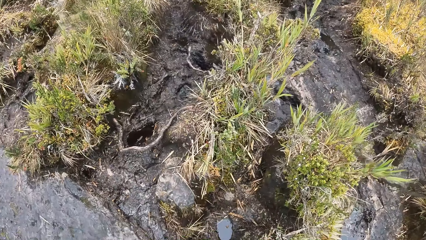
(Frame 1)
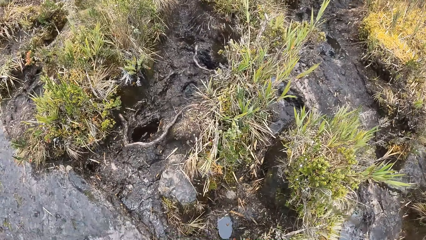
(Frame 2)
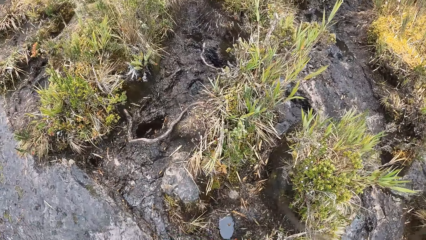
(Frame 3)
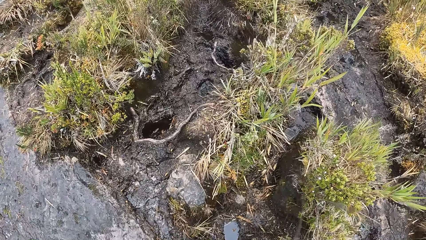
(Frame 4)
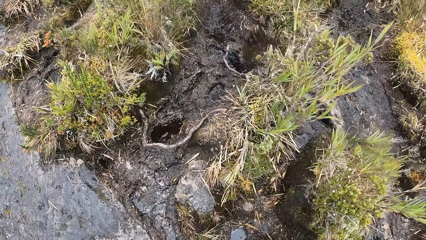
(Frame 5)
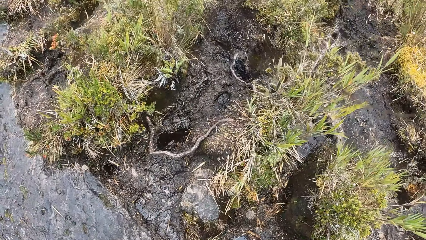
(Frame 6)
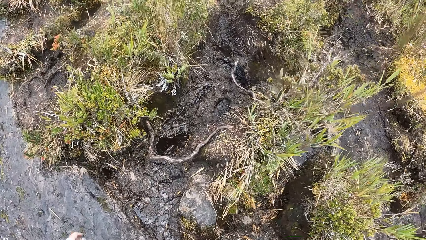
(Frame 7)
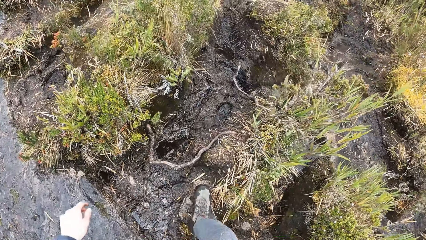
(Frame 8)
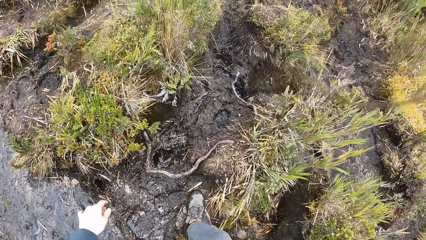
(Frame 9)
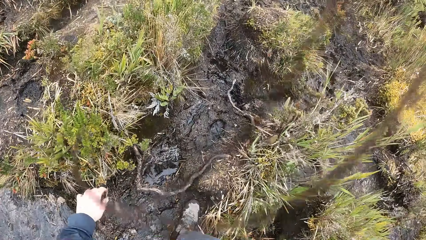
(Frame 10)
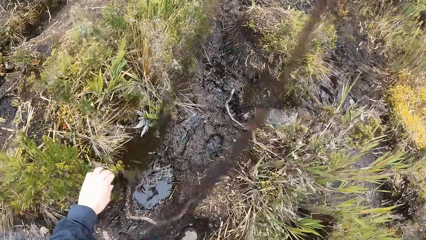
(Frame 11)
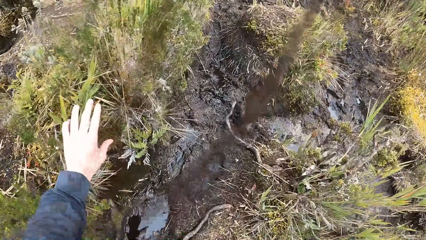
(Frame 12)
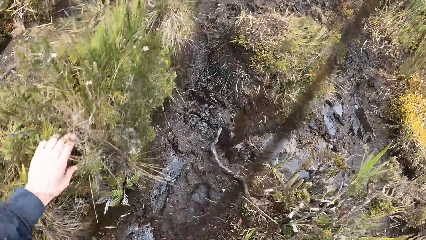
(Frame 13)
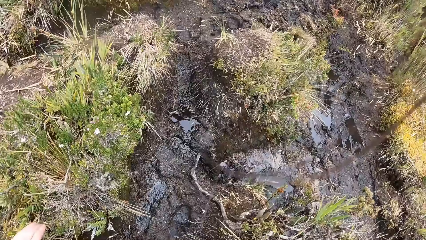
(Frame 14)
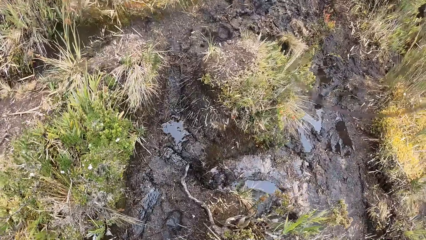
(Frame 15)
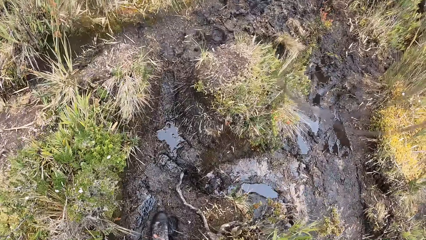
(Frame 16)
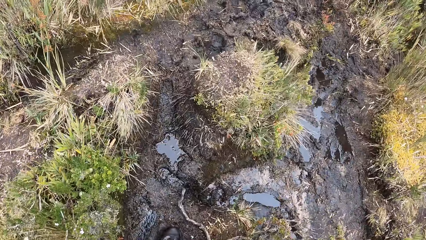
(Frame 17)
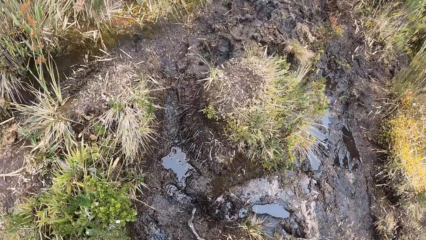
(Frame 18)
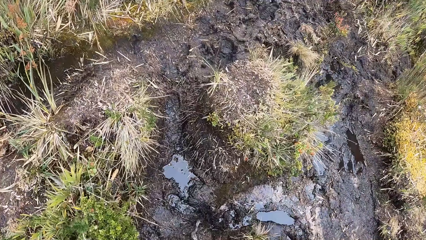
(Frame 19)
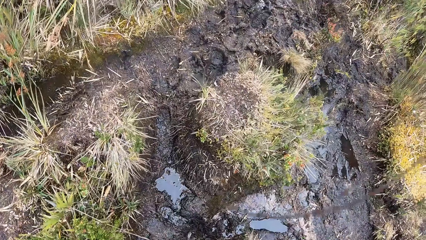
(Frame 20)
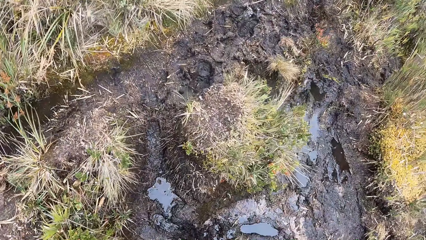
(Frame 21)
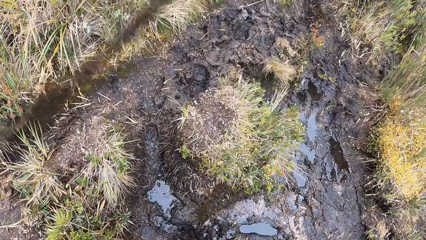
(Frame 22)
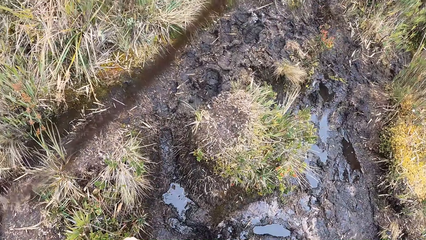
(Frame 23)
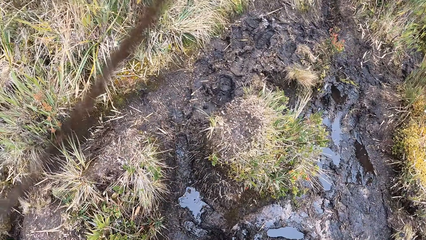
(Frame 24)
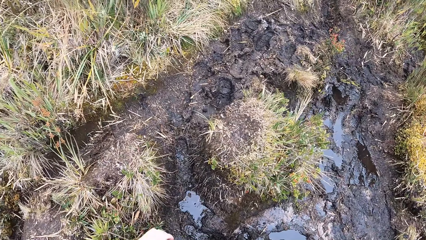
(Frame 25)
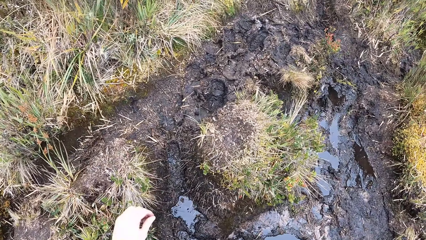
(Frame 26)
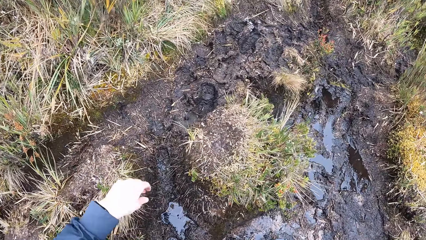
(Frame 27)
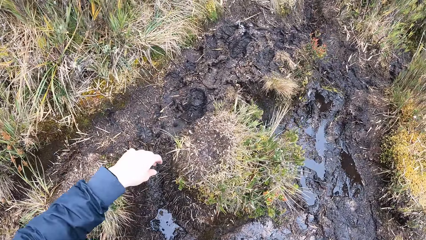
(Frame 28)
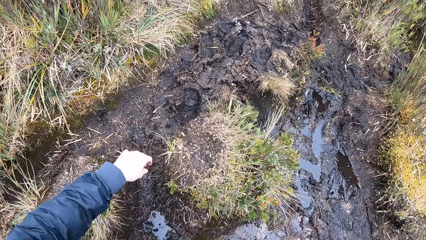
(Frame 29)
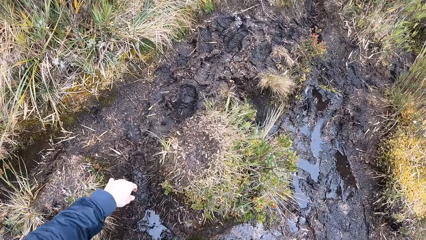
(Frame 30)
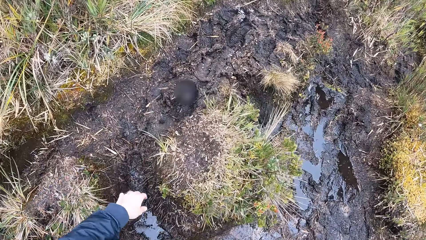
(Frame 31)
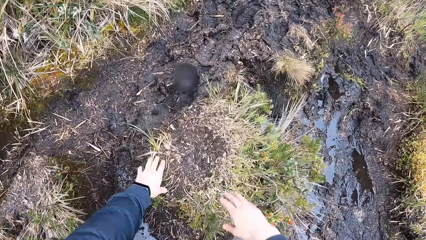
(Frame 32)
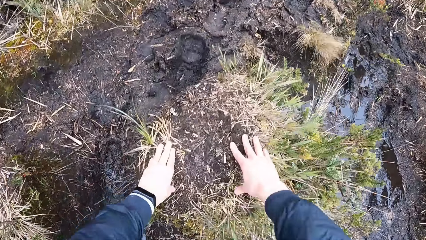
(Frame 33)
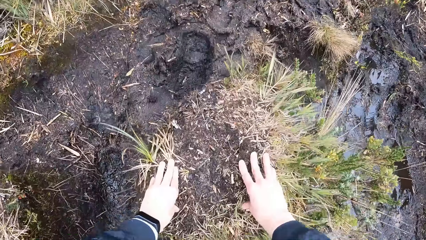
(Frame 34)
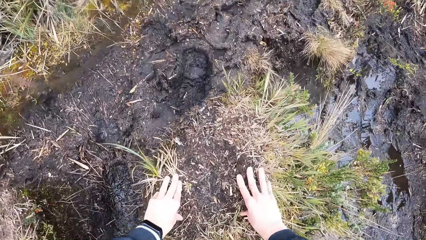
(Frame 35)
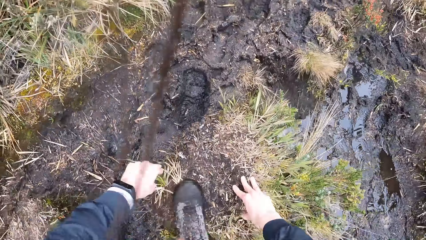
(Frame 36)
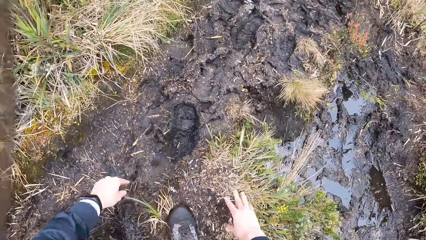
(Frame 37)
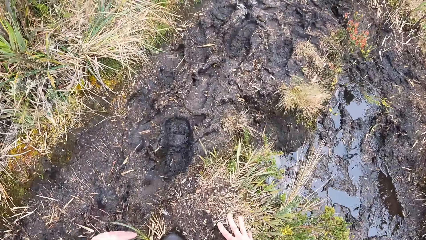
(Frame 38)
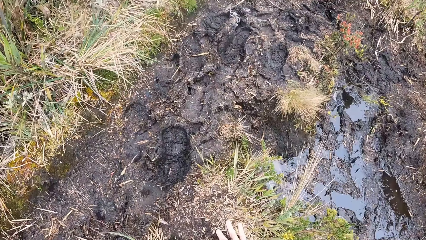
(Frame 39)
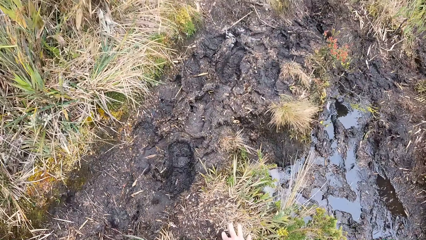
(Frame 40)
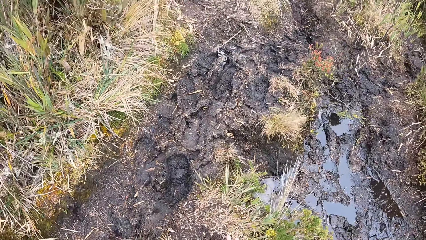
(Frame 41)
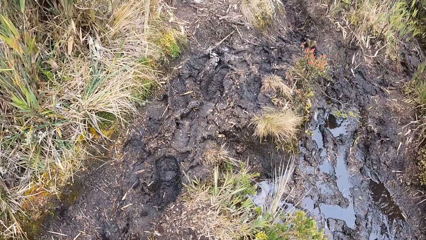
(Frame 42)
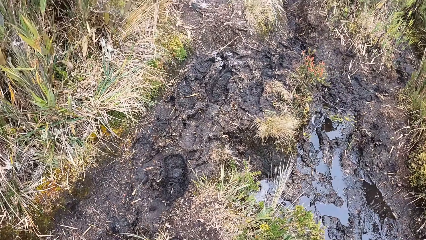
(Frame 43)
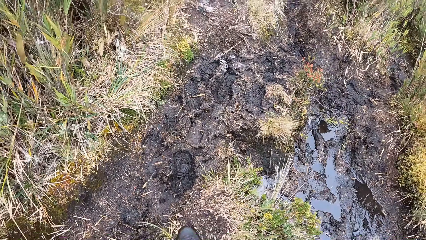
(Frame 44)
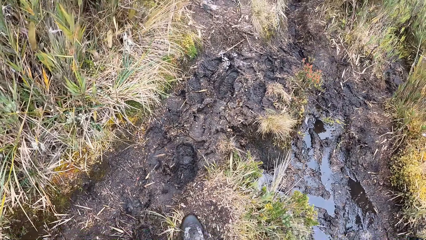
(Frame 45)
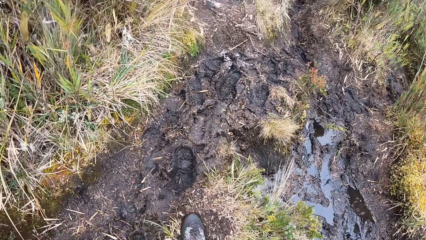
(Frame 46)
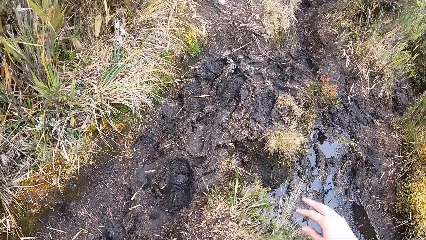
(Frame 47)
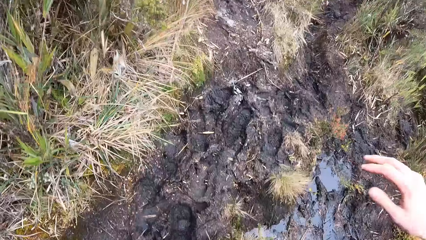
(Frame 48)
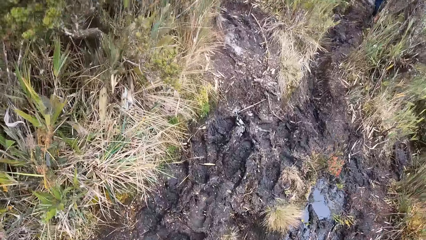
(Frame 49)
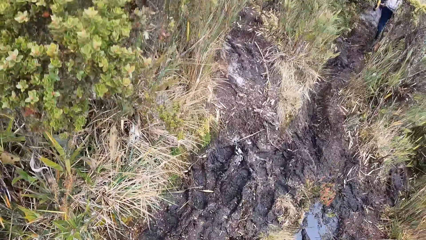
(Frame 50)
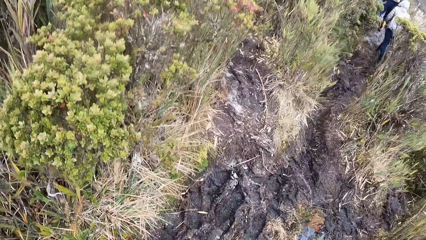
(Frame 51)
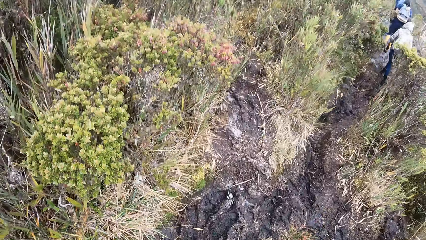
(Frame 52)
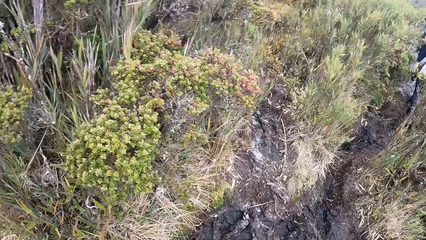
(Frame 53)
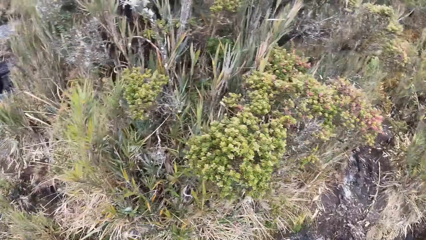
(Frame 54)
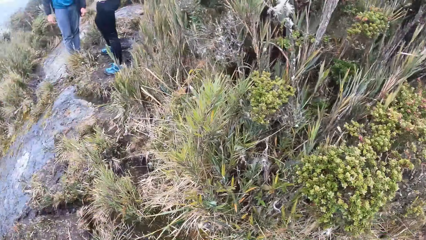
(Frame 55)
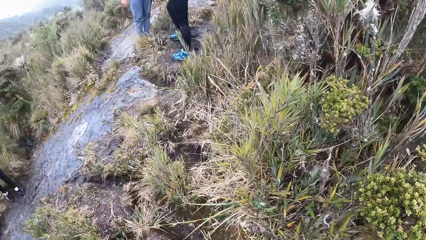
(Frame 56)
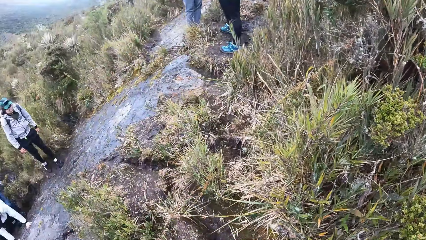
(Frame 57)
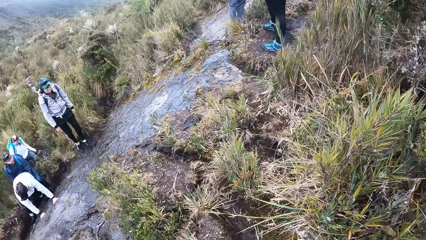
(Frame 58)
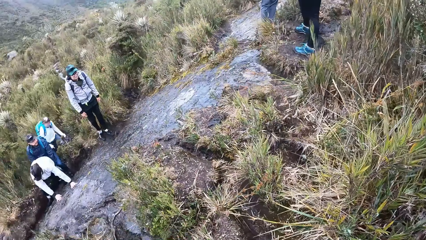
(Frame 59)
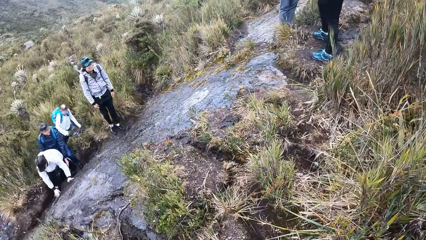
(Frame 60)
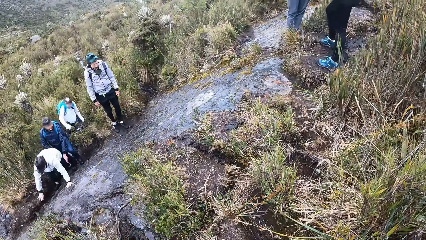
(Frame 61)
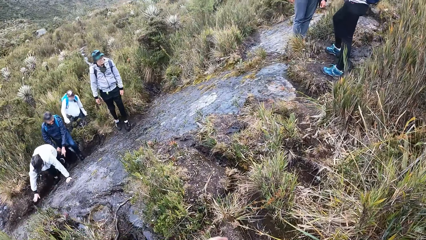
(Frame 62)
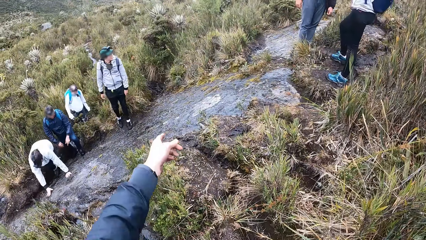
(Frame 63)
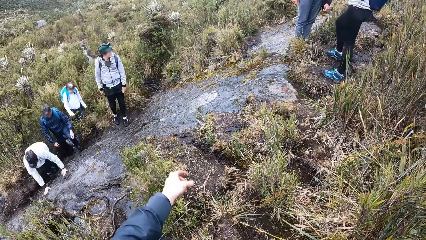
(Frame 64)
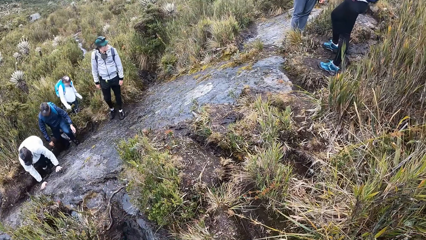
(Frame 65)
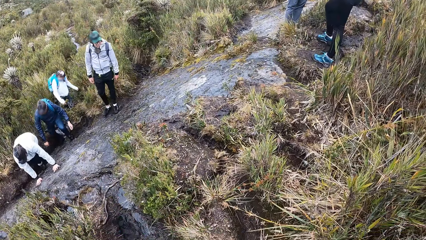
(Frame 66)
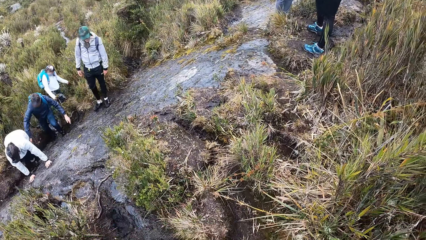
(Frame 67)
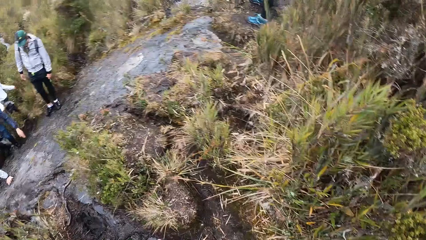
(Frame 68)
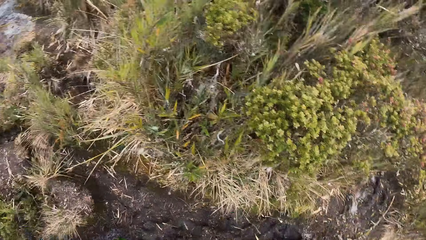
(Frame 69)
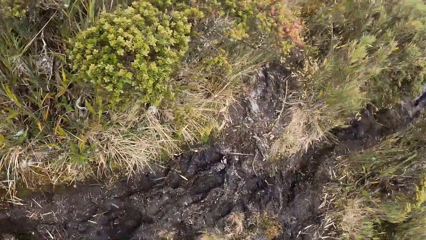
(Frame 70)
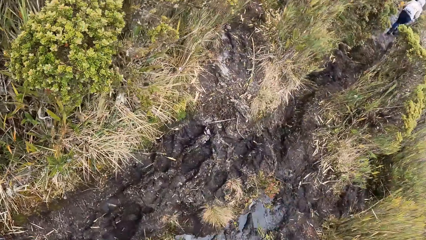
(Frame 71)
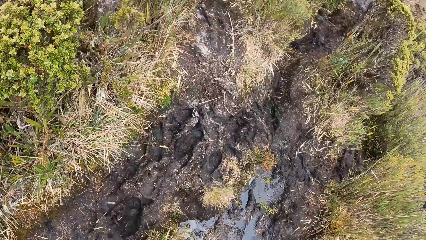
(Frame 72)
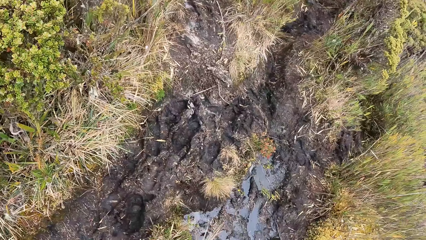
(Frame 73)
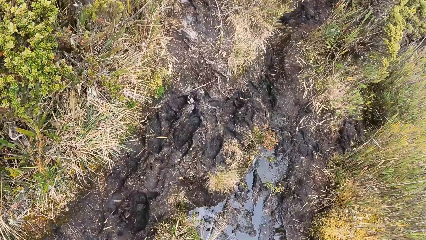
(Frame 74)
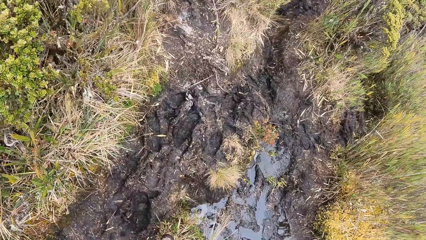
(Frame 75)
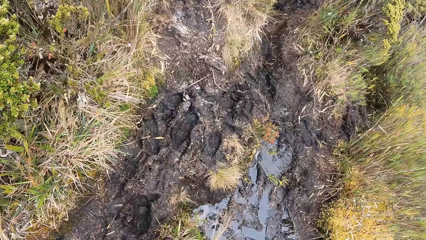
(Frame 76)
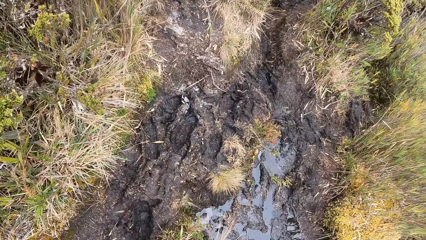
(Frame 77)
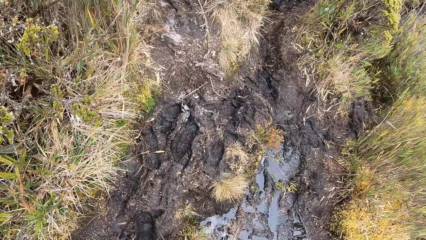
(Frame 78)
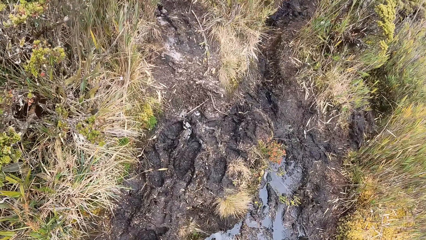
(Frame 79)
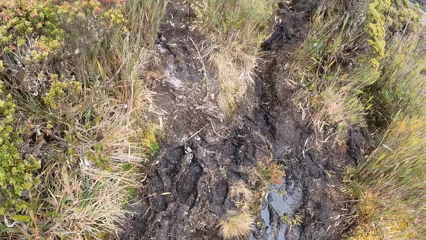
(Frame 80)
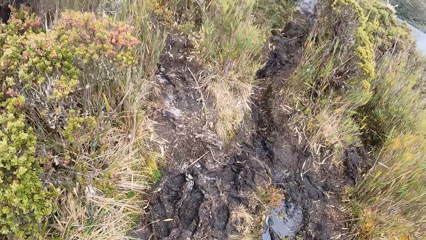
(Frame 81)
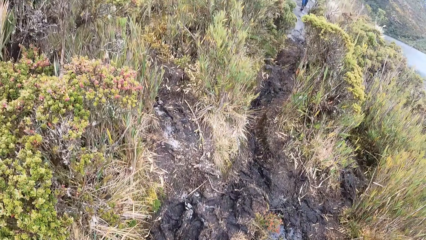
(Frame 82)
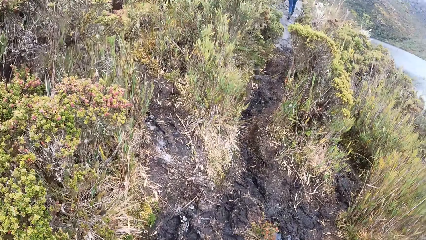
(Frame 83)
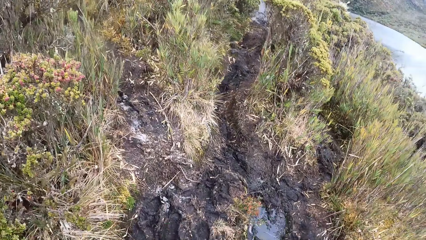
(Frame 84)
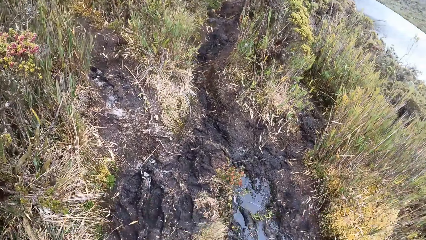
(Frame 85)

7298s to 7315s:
The camera wearer walks along the pathway of the forest. He touches the ground with both hands. He holds a rock with his hands. He walks through the valley. He looks back. He interacts with a group of people. He points with his left hand.
